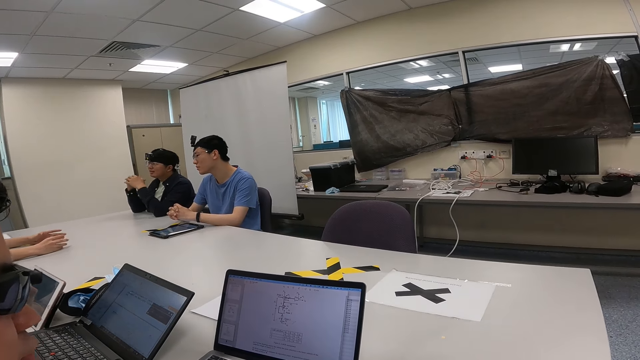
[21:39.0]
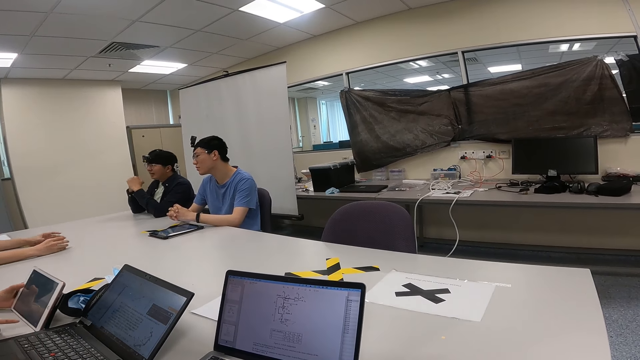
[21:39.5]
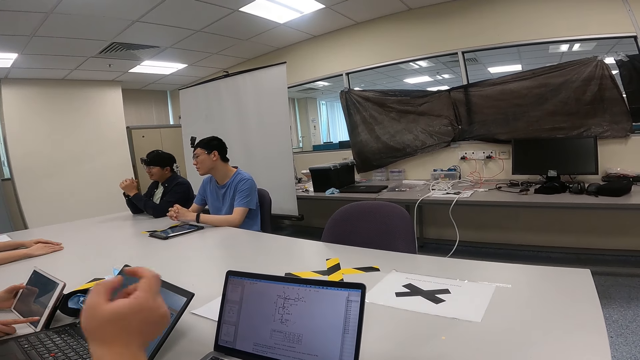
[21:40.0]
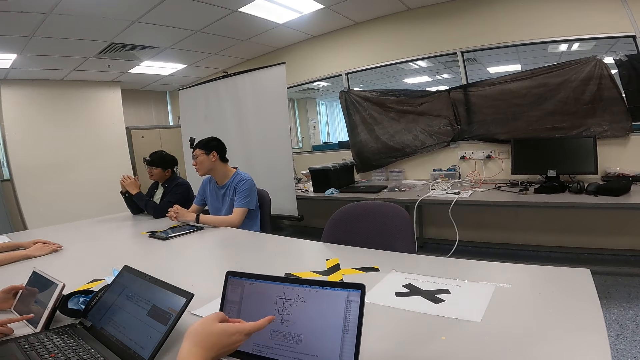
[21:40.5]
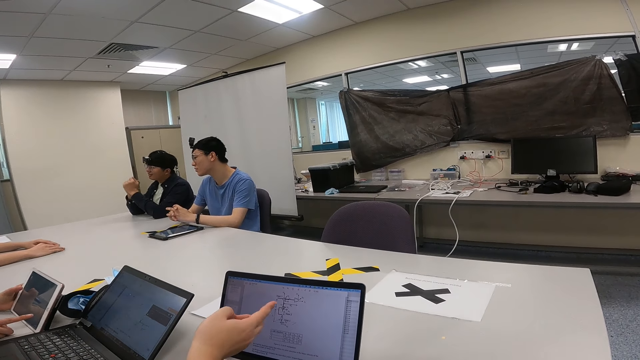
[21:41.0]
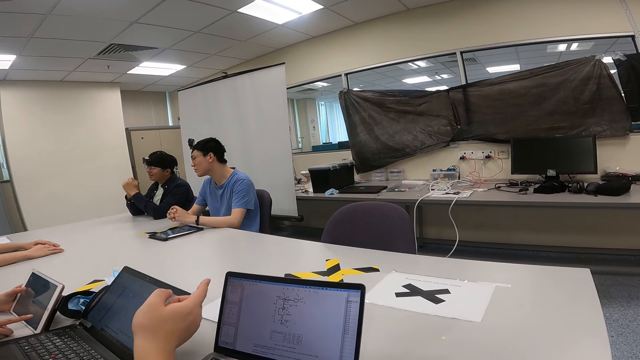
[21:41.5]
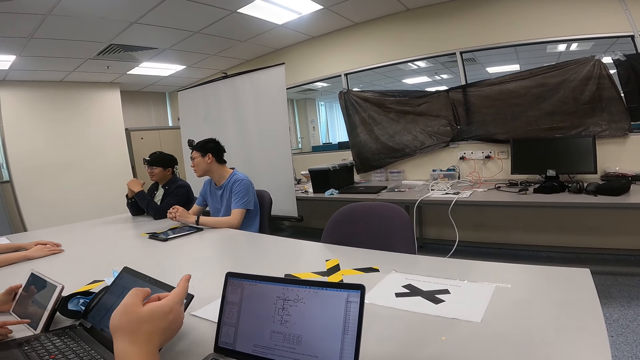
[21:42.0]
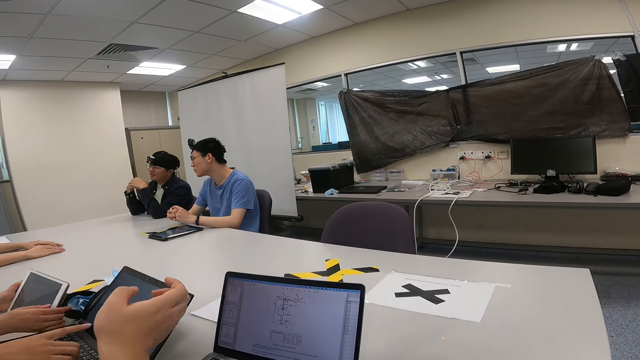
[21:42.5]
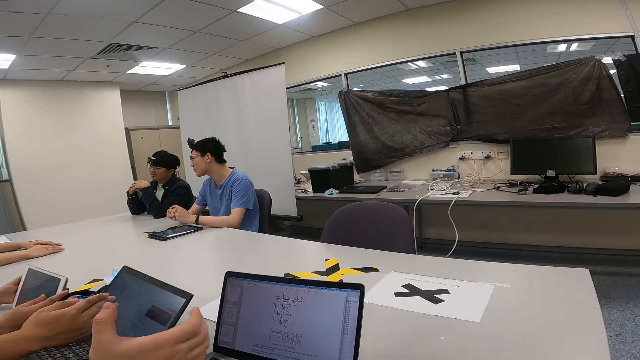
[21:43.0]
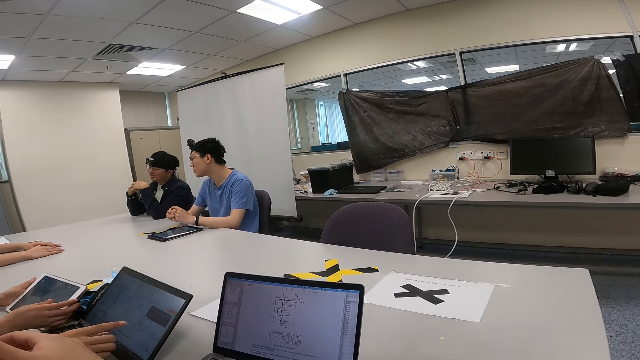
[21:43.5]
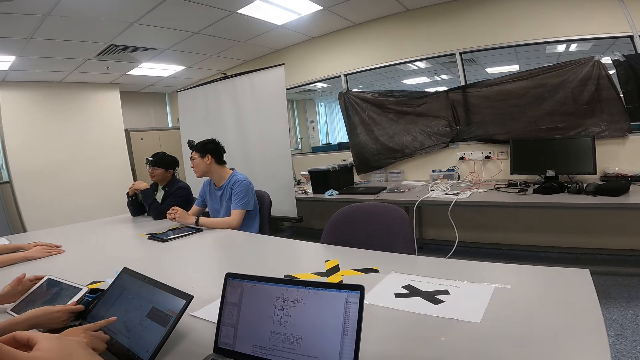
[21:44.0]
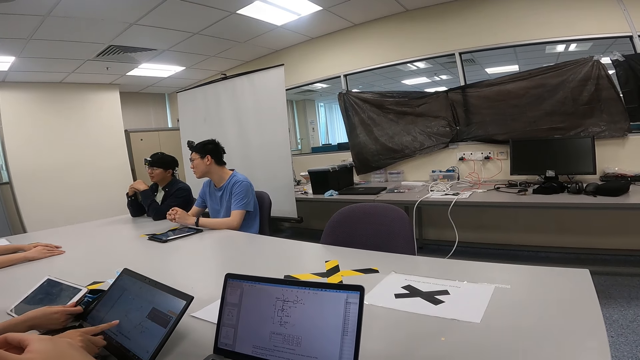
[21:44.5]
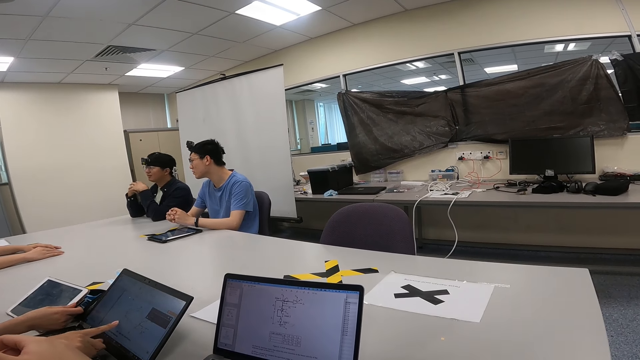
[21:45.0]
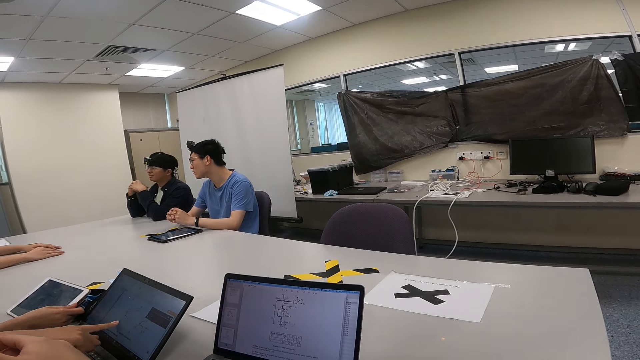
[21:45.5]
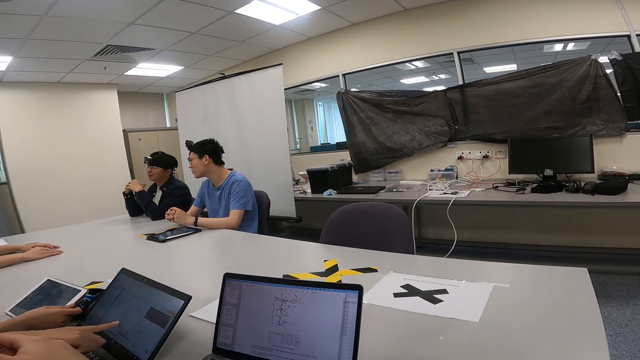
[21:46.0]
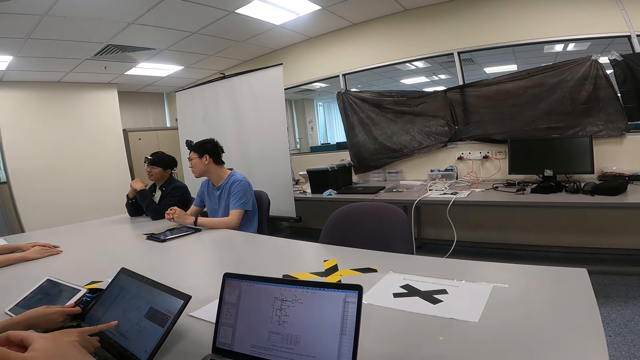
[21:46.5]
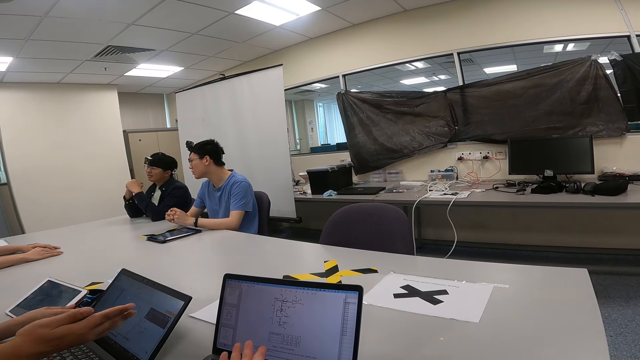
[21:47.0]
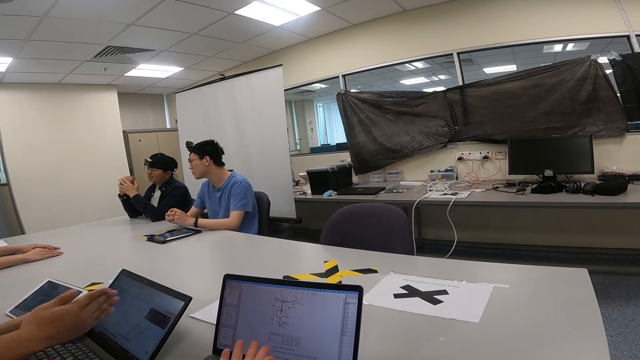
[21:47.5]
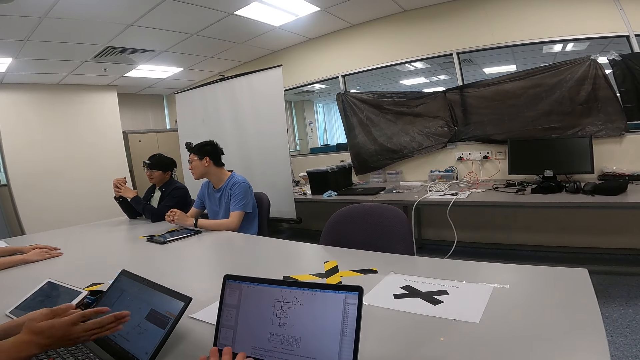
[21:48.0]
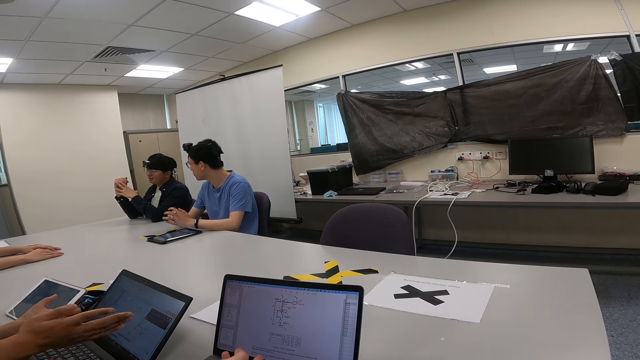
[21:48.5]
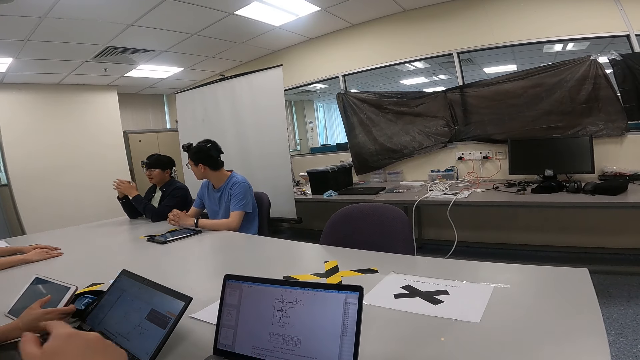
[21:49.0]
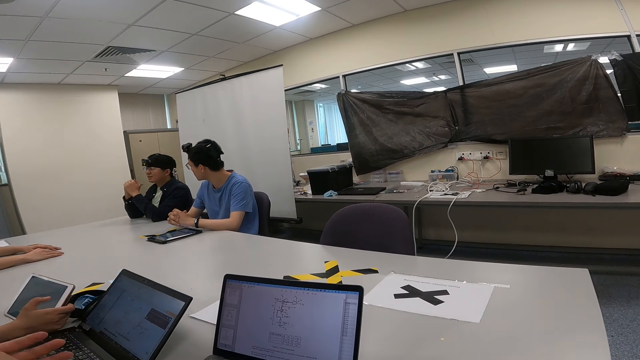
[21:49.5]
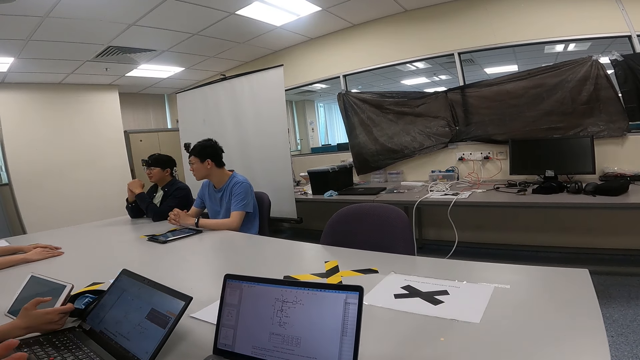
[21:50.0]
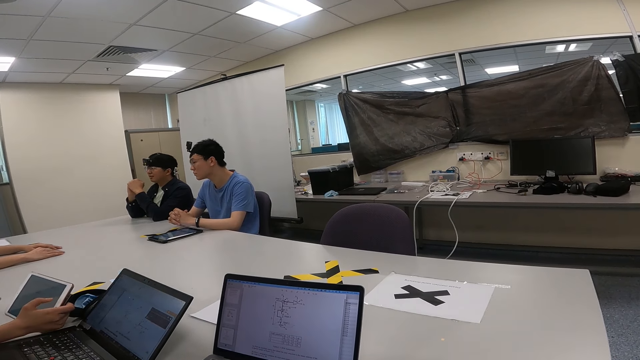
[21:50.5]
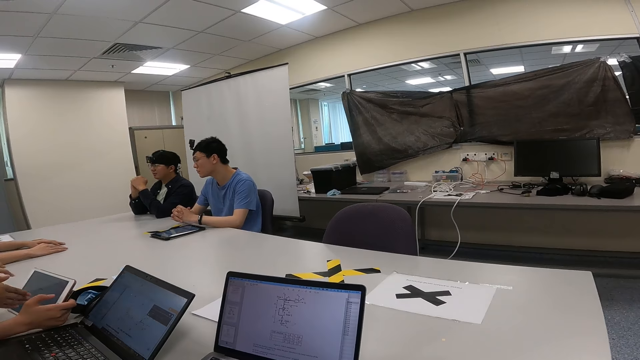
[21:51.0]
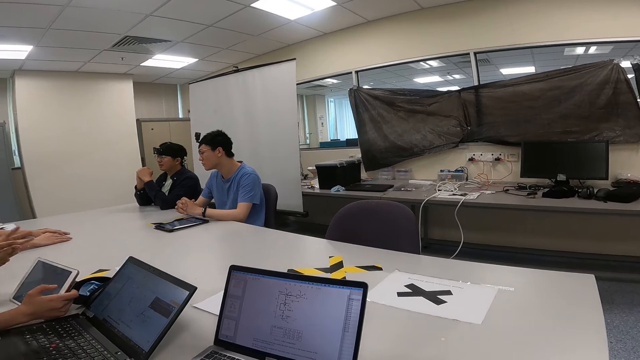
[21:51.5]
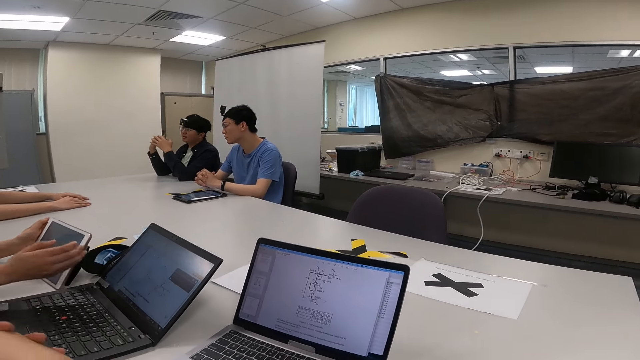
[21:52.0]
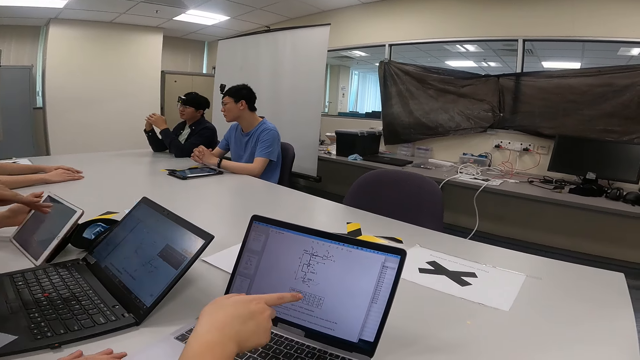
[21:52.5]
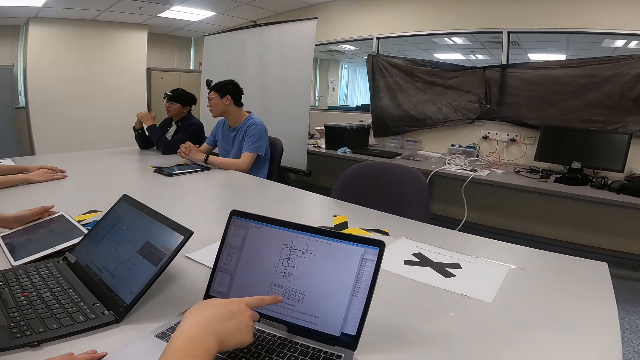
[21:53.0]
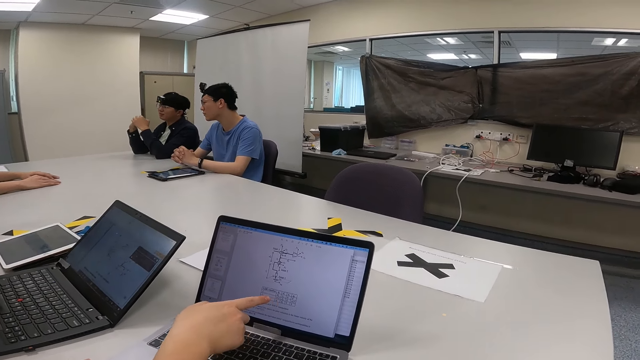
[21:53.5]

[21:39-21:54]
The camera wearer touches the laptop. A person moves the hand to the laptop. Another person moves the tablet on the table. The camera wearer moves the hand while talking and moves the hand to the face. The first person points at the laptop. The camera wearer moves the hand on the laptop. The first person moves the hand to the laptop. The camera wearer moves the hand to the face. The other person moves the hand towards the tablet and puts the tablet down.

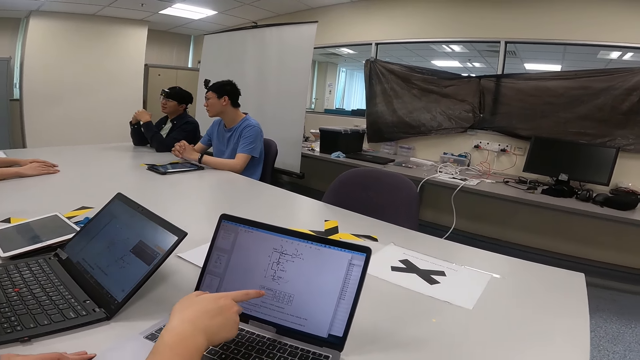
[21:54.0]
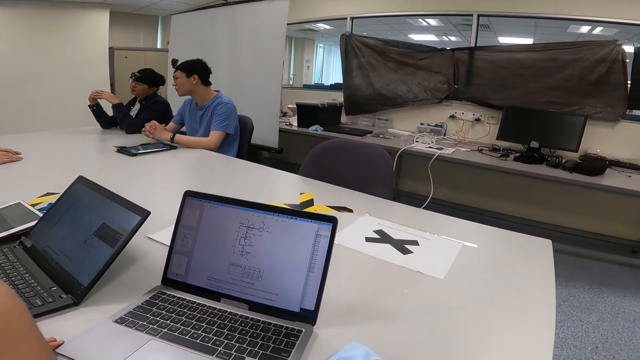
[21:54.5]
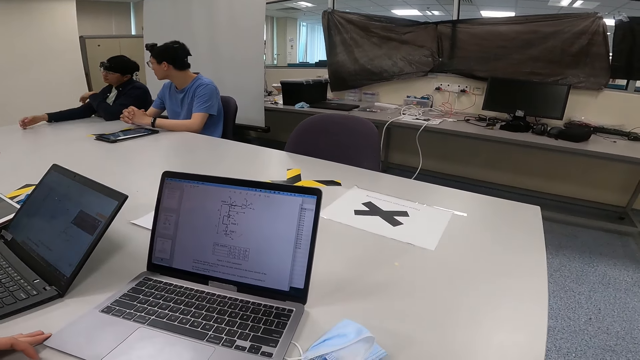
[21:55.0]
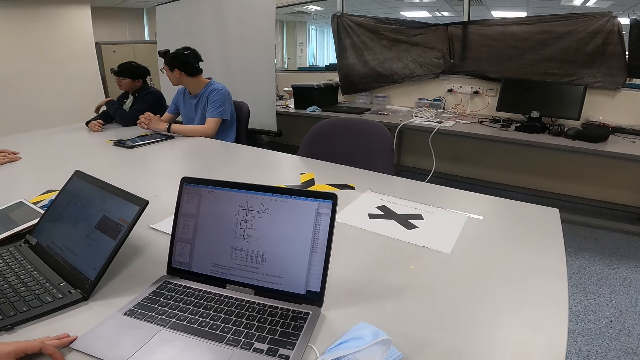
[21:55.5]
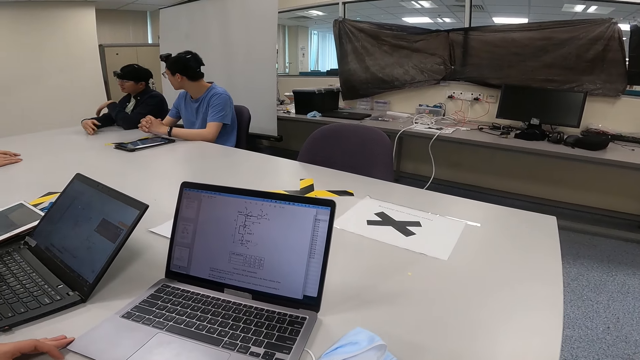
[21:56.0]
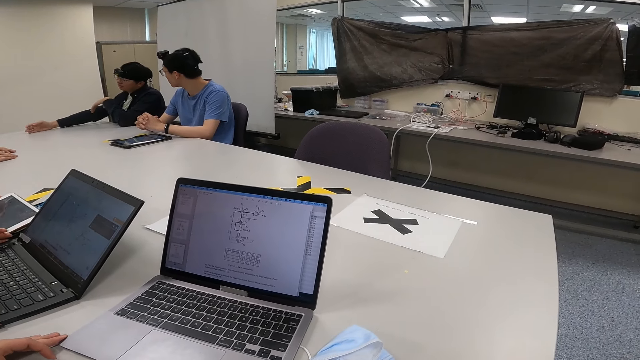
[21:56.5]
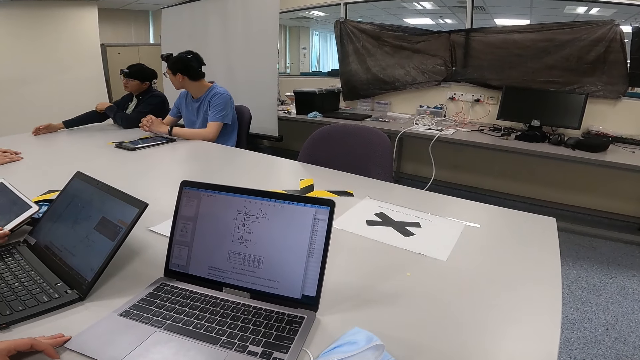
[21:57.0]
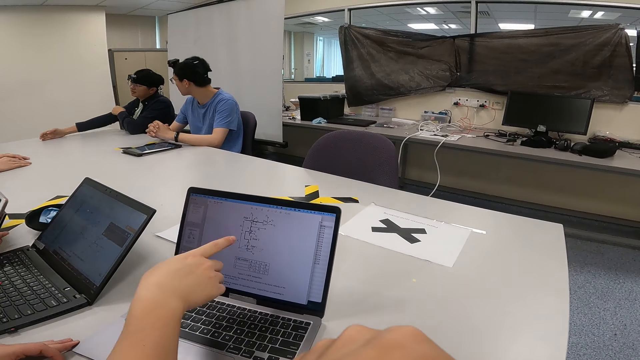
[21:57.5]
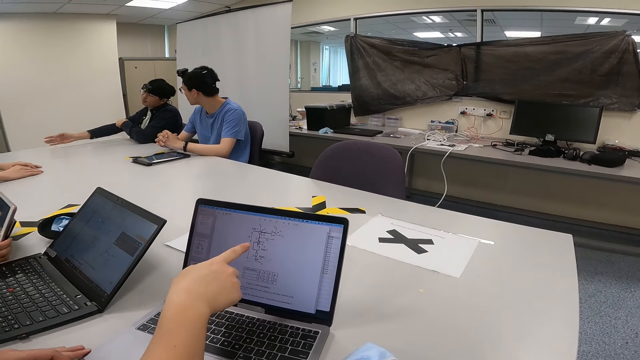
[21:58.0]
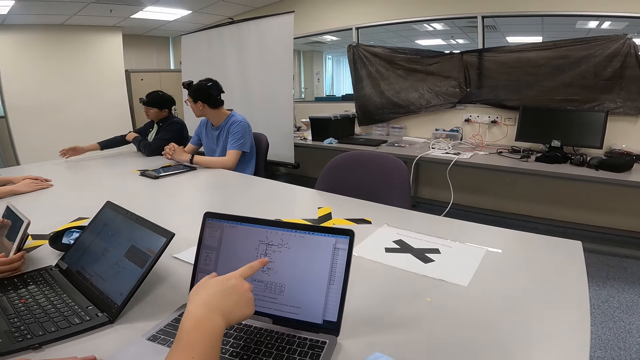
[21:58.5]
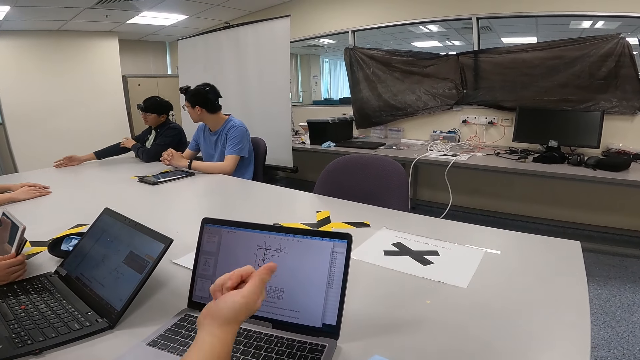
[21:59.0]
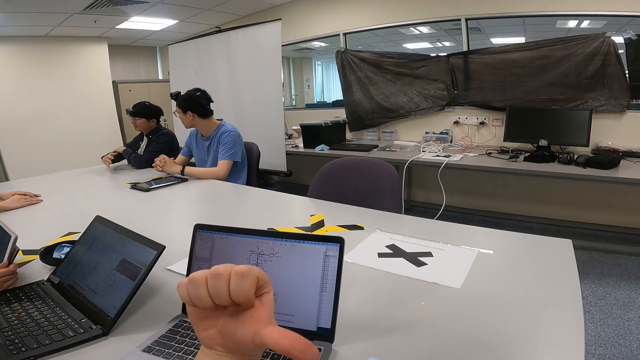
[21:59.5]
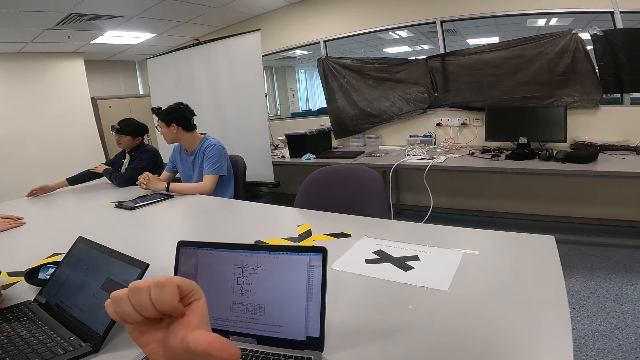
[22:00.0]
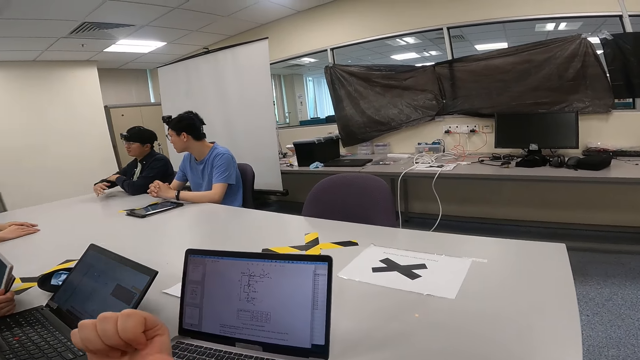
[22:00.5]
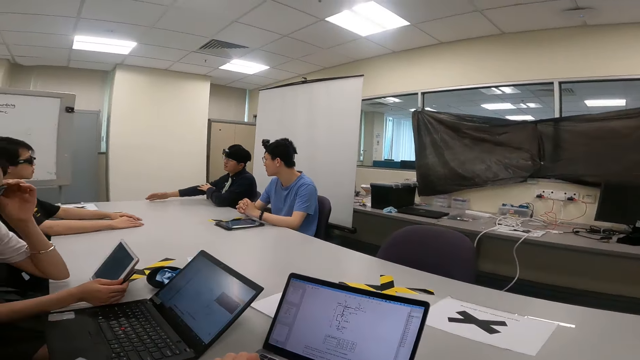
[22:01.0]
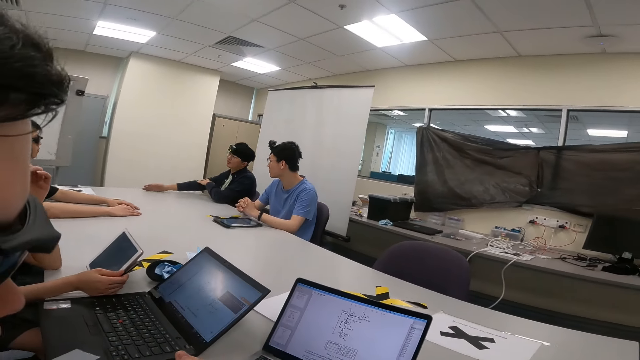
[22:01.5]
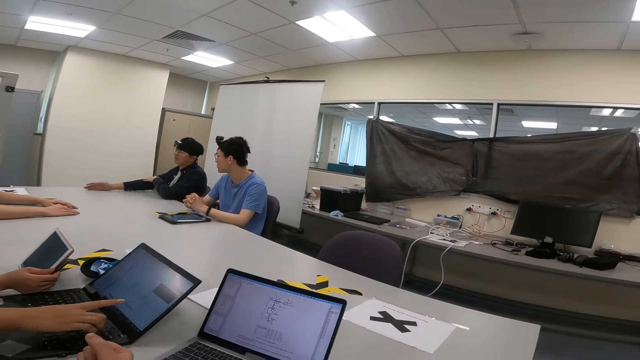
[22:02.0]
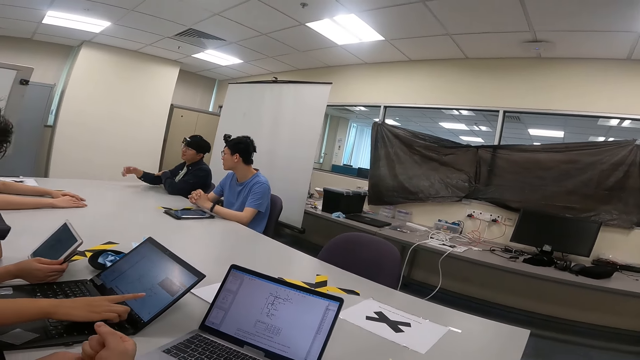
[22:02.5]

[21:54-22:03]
A person moves the hand on the table. Another person puts the tablet down. The second person holds the tablet. The camera wearer points at the laptop. A third person points at the camera wearer.
